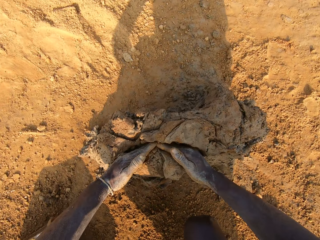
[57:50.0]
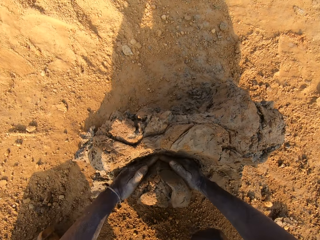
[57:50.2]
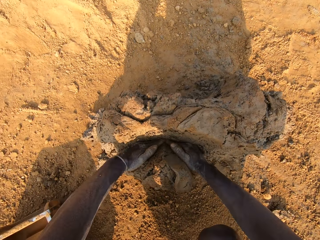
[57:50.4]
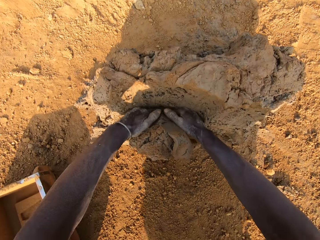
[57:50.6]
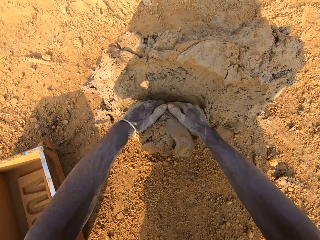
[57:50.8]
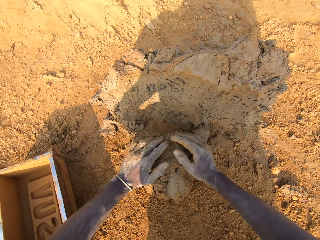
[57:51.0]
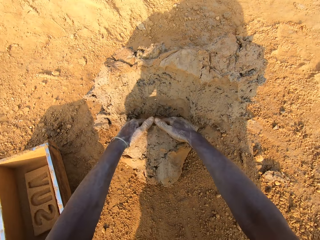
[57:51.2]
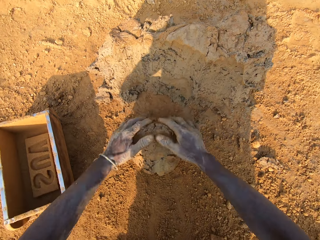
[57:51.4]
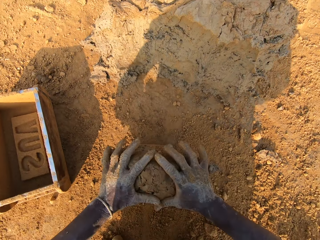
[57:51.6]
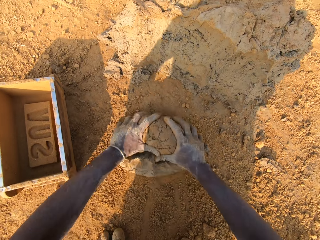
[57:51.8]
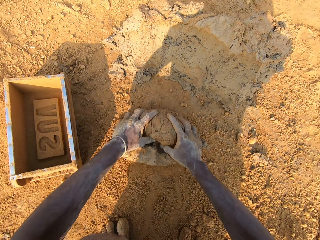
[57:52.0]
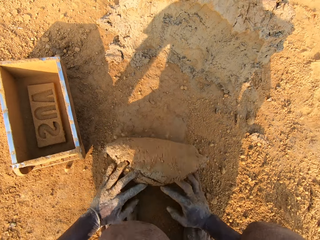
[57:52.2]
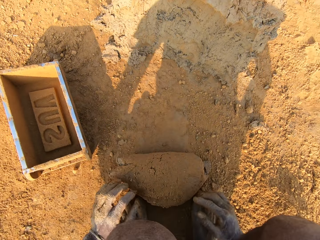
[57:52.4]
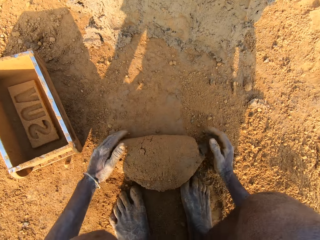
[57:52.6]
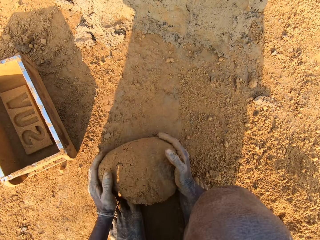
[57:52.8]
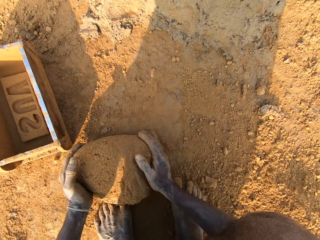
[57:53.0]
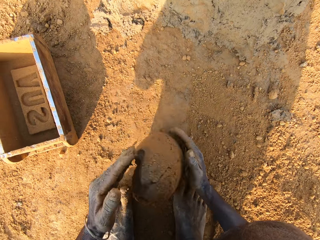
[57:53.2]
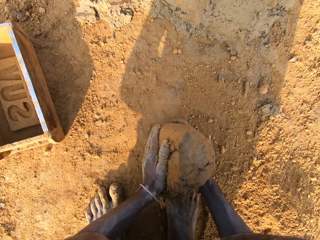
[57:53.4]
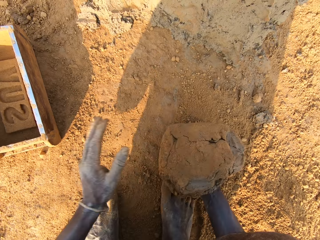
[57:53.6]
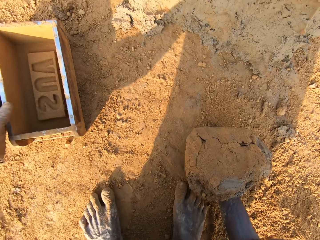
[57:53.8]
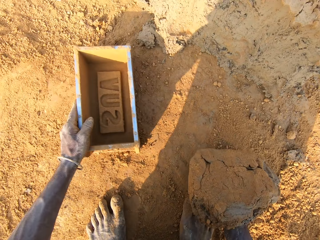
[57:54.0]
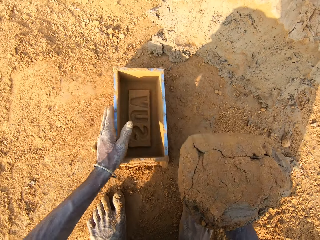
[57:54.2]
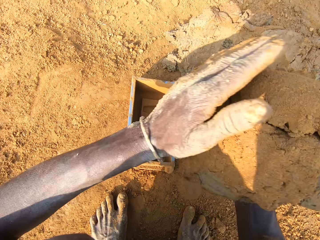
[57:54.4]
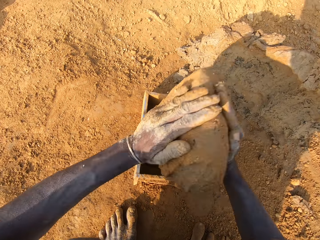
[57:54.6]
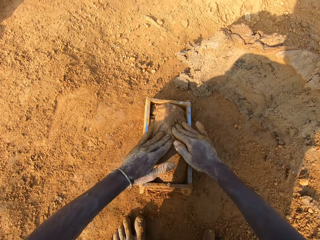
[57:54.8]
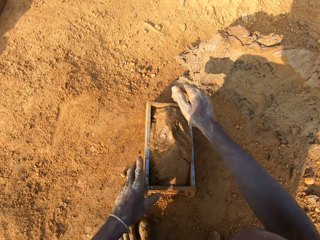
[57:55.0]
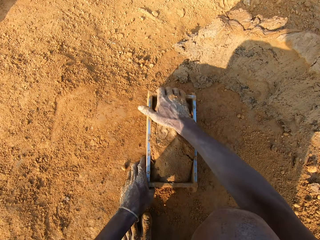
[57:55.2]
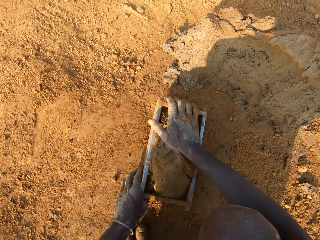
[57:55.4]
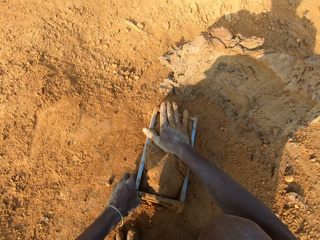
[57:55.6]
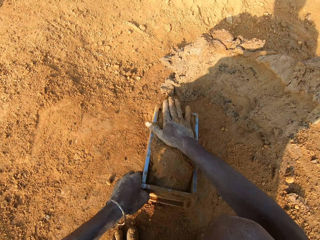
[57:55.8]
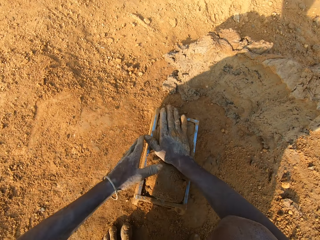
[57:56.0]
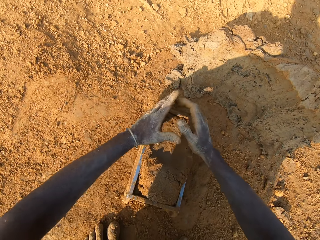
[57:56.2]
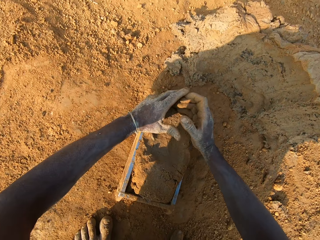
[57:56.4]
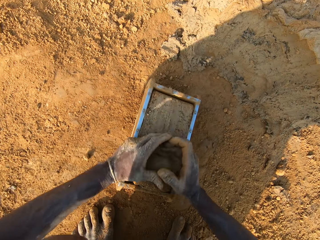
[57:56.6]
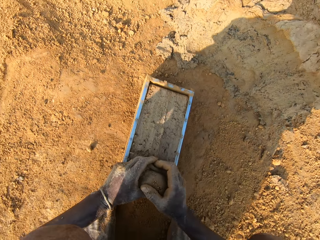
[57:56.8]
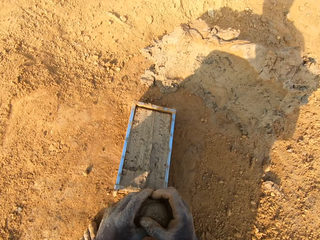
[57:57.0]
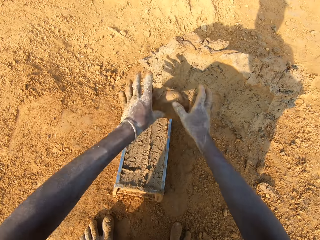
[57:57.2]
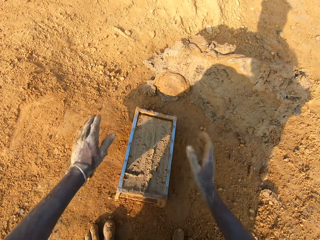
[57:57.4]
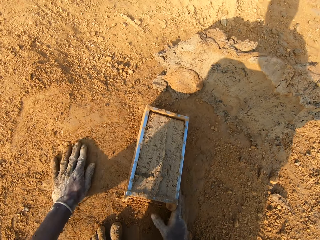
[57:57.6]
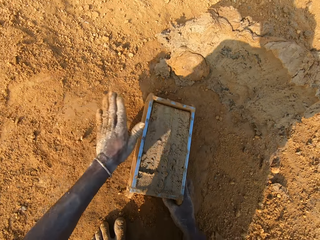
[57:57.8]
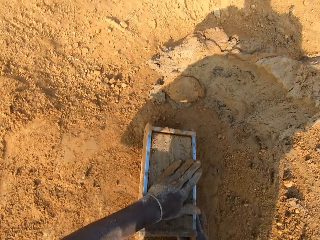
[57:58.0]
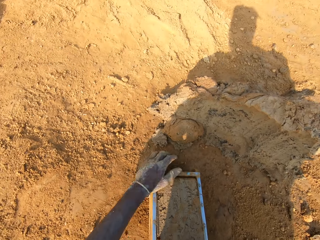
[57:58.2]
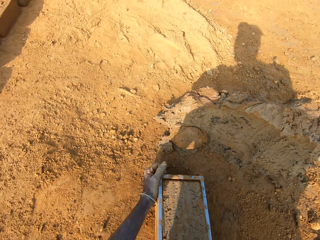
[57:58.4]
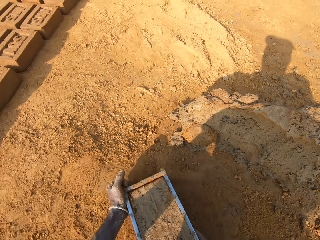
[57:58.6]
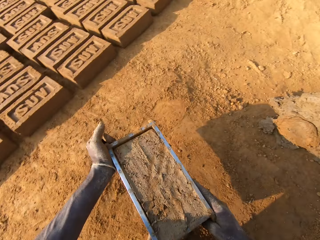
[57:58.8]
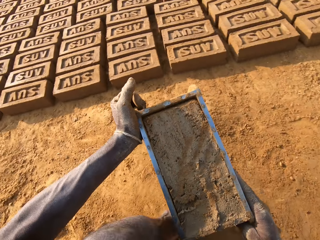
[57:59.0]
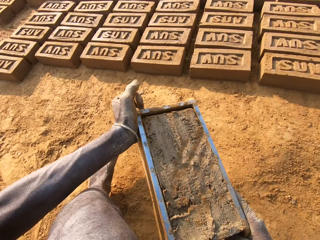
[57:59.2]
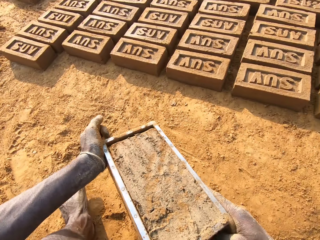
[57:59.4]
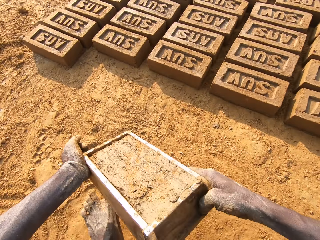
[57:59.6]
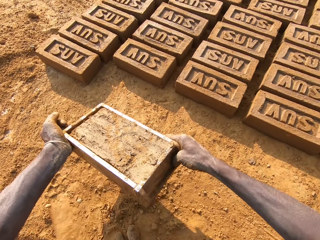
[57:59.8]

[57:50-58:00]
The camera wearer scoops the mud with his hands. He molds the mortar on the ground with his hands. He adjusts the brick mold with his left hand. He picks up the brick mold on the ground. He loads the mortar into the brick mold. He scrapes the mortar from the brick mold with his hands. He scoops the mud with his hands. He drops the portion of mortar in his hands on the heap of mortar. He slides his left hand on the ground. He hits the mortar in the brick mold with the sand in his left hand. He moves the brick mold closer to the bricks aligned on the ground. He picks up the brick mold on the ground. He walks on the ground.

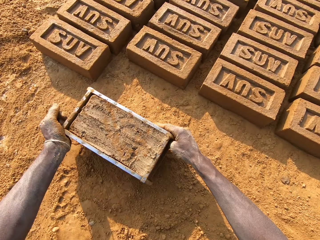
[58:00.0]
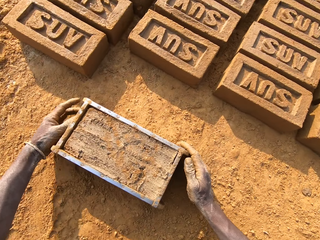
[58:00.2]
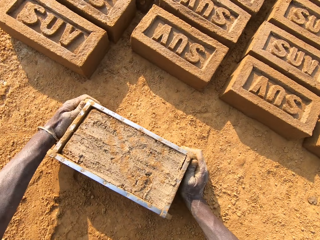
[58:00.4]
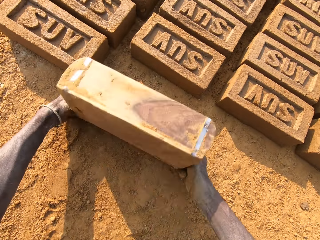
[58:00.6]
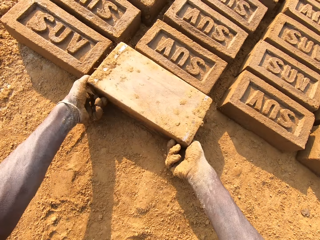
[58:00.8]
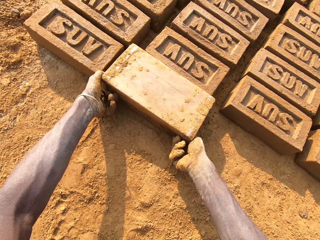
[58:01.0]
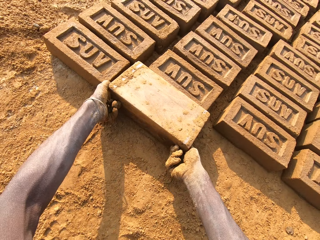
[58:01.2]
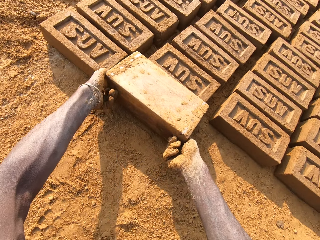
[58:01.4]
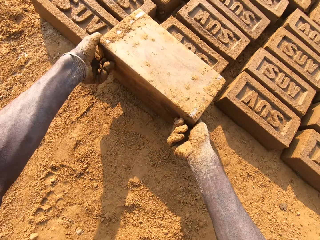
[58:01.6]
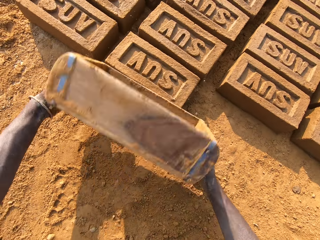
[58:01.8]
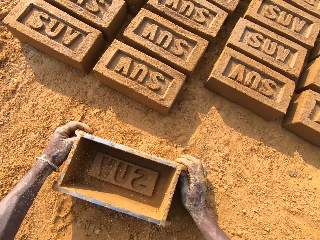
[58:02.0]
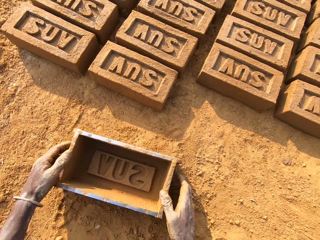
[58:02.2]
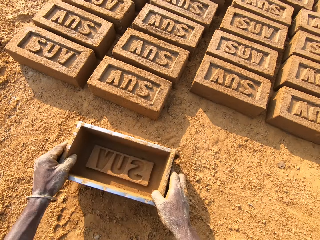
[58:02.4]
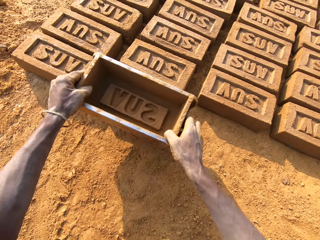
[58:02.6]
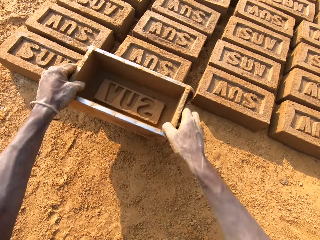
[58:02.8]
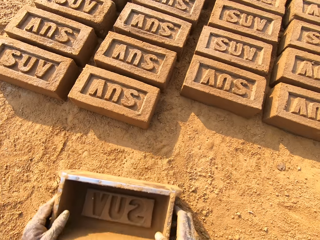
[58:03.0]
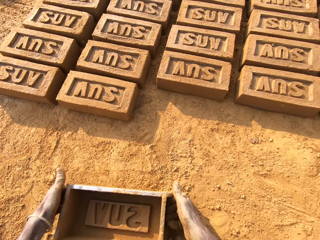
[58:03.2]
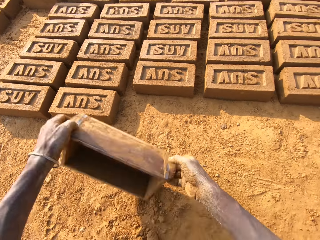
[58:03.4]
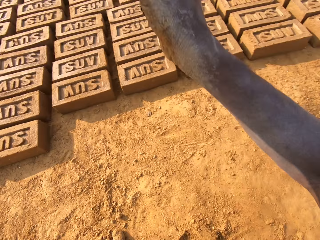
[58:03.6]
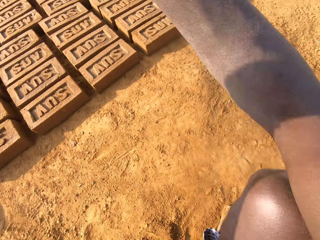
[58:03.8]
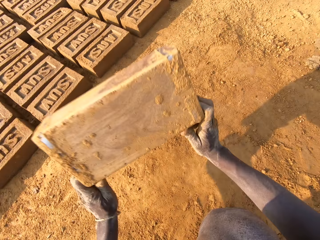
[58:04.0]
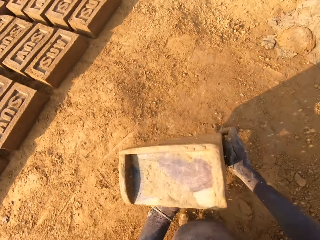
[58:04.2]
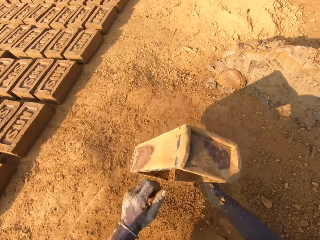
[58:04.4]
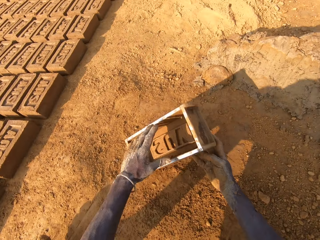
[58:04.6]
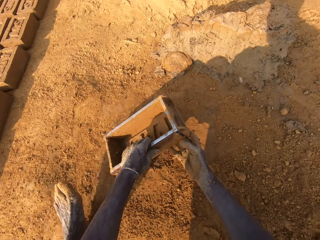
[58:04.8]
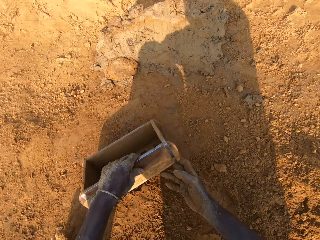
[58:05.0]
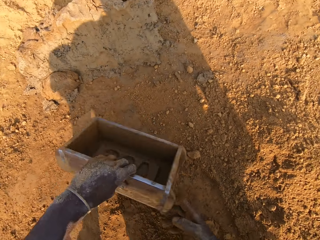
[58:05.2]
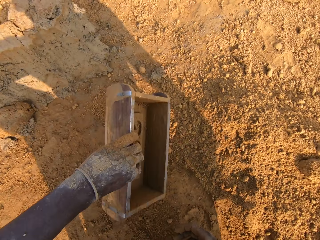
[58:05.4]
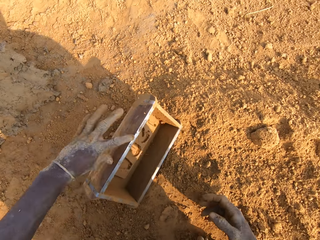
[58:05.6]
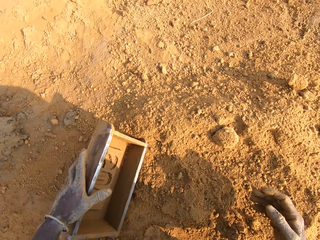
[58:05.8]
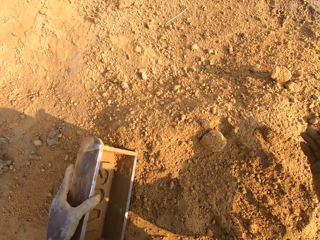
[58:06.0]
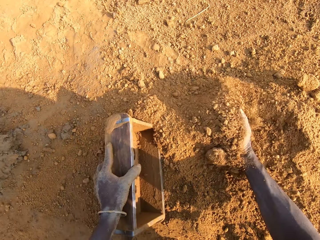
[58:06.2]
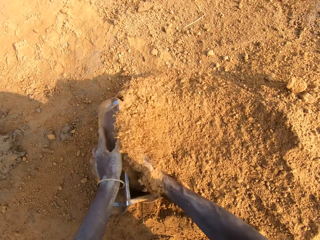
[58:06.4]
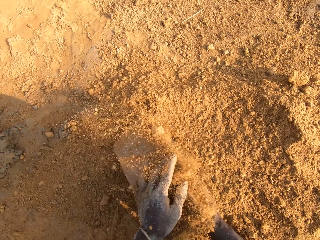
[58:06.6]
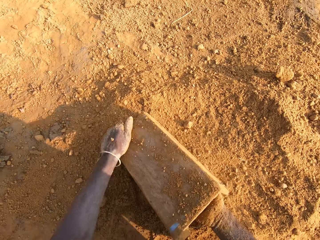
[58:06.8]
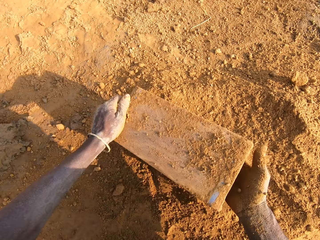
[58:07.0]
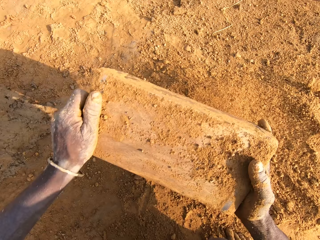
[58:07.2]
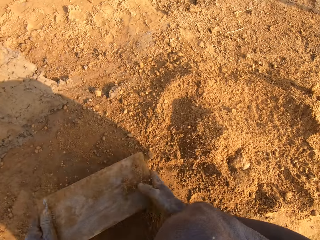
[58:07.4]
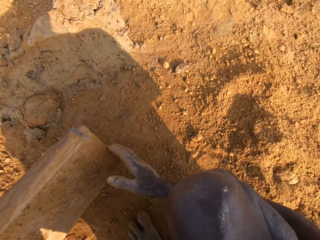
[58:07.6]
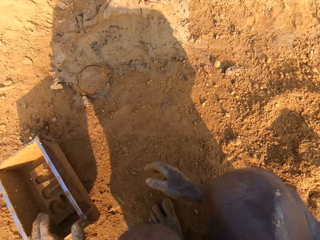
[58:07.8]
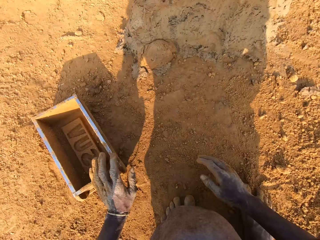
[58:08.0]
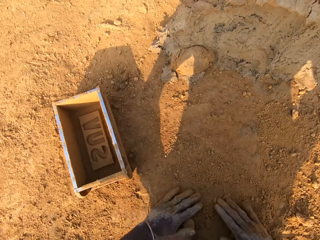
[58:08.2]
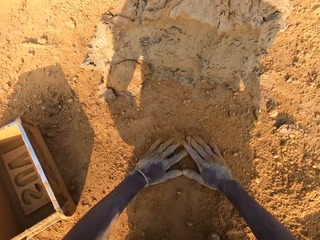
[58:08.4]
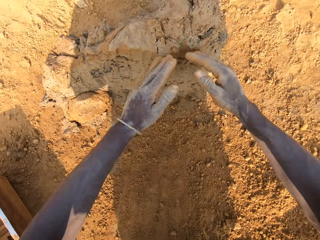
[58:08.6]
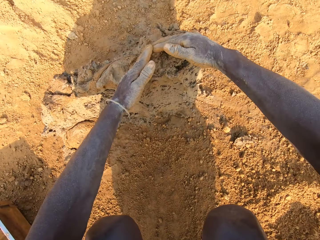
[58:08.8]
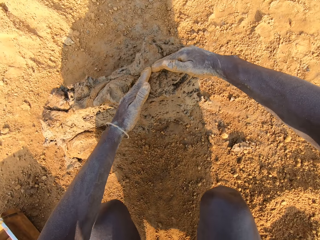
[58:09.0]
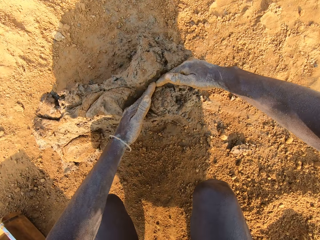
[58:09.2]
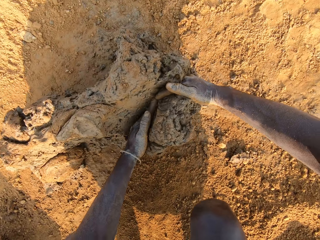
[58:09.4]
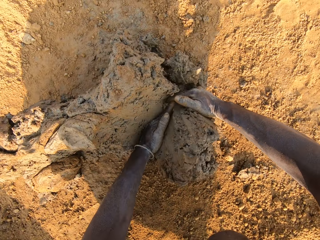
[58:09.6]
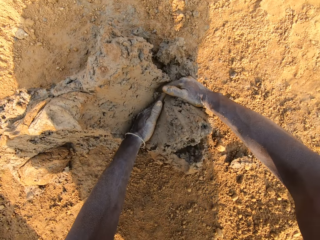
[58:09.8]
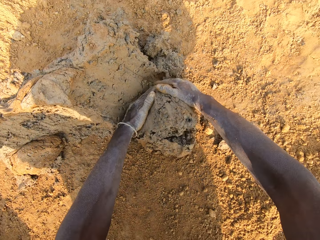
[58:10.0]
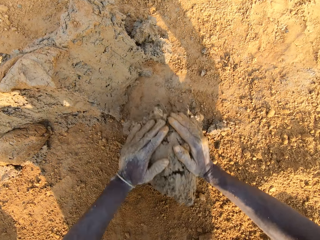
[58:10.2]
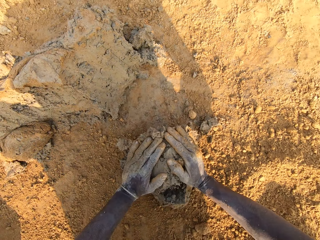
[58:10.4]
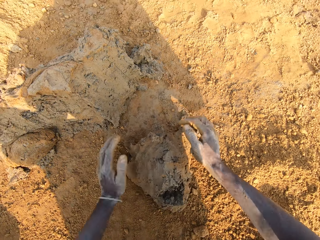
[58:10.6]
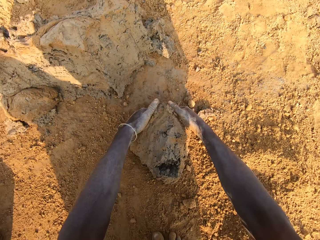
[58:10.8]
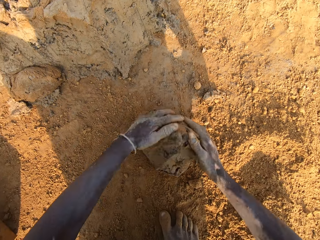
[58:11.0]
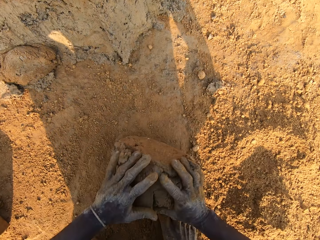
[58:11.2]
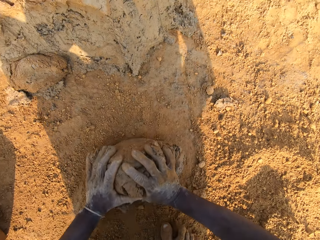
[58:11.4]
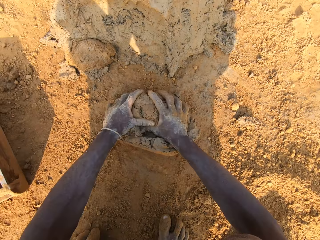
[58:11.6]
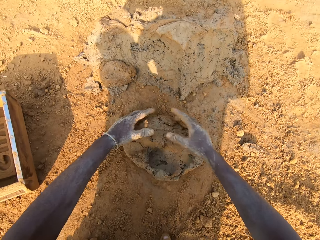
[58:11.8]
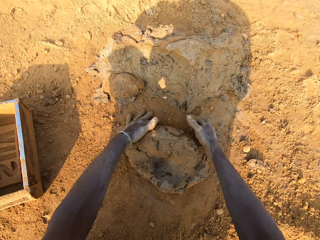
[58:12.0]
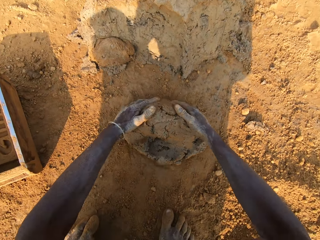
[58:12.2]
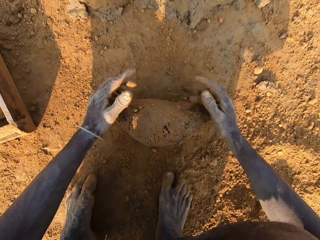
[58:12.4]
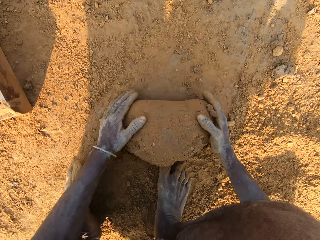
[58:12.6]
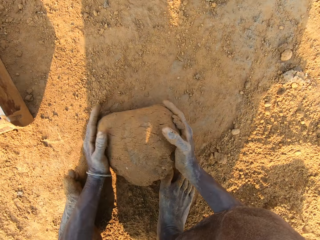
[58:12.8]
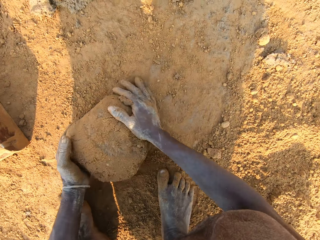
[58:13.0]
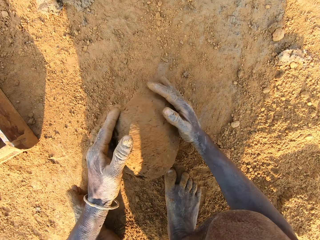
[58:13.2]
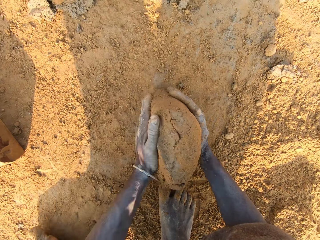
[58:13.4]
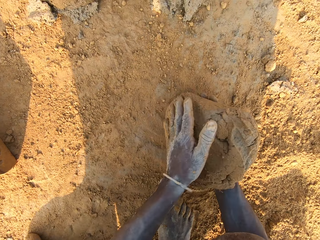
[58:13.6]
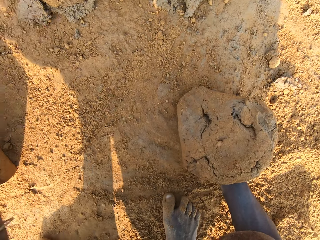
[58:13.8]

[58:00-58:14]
The camera wearer puts the brick mold on the ground. He flips the brick mold upside down. He removes the brick mold from the brick. He makes the brick with the brick mold. He puts the brick mold on the ground. He taps the brick with the brick mold in his hands. He picks up the brick mold on the ground. He hits the brick mold on the ground. He puts the brick mold on the ground. He packs sand into the brick mold with his hand. He pours the sand in the brick mold on the ground. He puts the brick mold on the ground. He slides his hands on the ground. He cuts out a portion of mortar from the heap of mortar with his hands. He molds the mortar on the ground with his hands.
